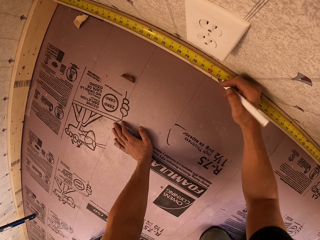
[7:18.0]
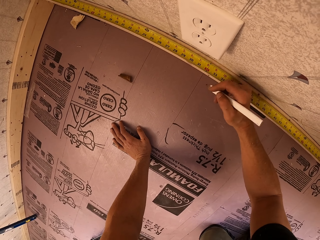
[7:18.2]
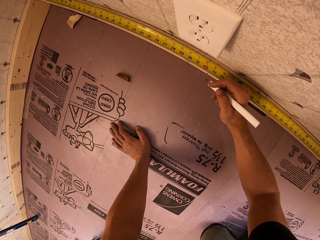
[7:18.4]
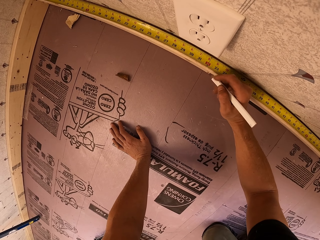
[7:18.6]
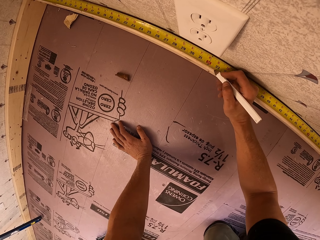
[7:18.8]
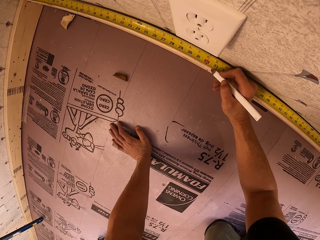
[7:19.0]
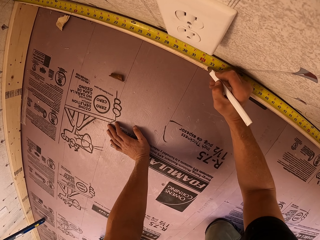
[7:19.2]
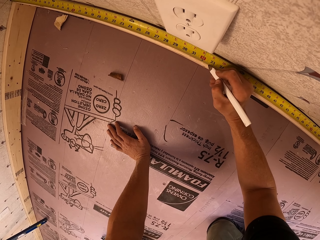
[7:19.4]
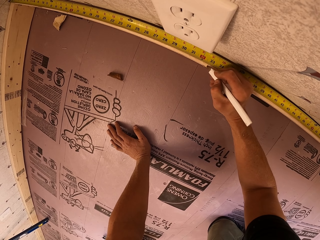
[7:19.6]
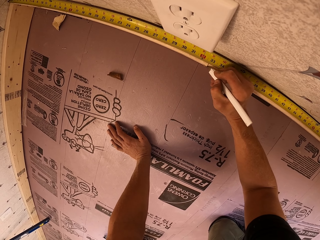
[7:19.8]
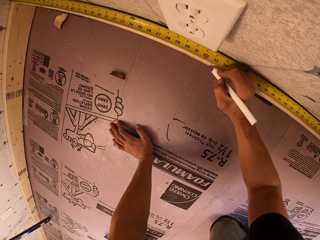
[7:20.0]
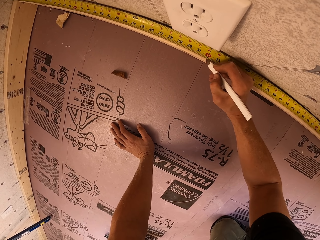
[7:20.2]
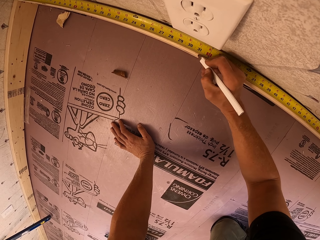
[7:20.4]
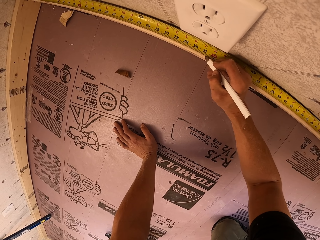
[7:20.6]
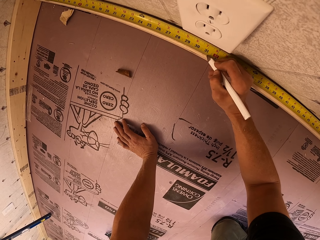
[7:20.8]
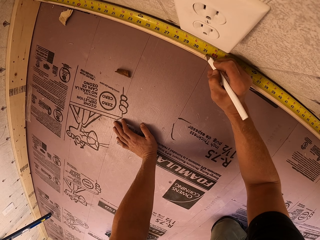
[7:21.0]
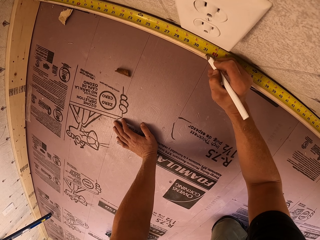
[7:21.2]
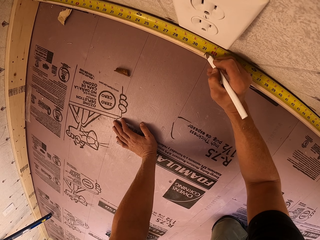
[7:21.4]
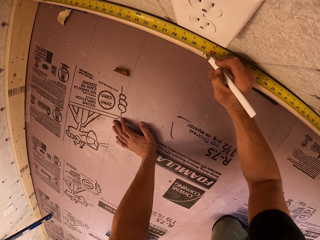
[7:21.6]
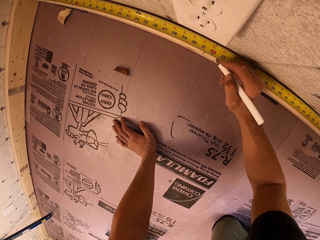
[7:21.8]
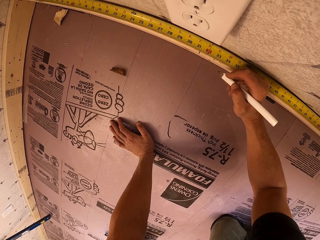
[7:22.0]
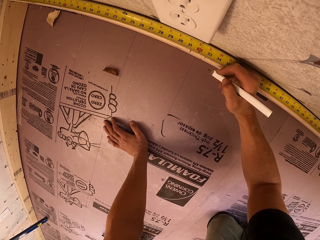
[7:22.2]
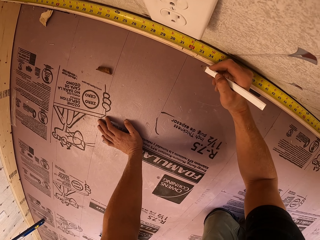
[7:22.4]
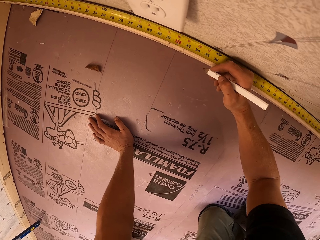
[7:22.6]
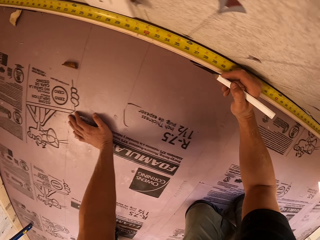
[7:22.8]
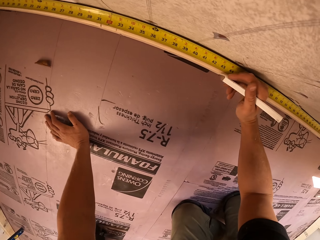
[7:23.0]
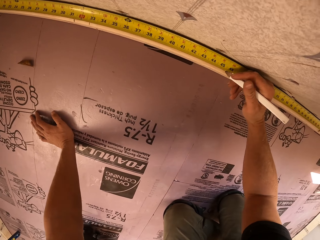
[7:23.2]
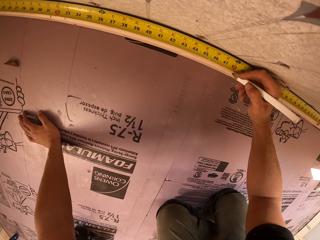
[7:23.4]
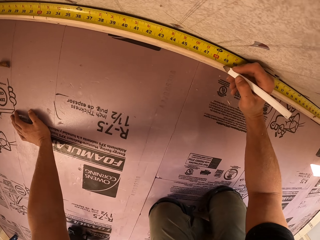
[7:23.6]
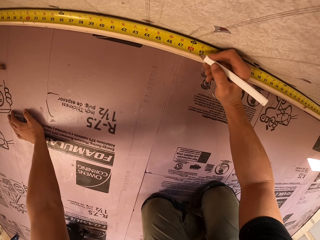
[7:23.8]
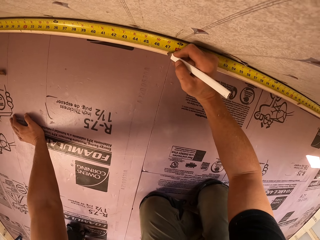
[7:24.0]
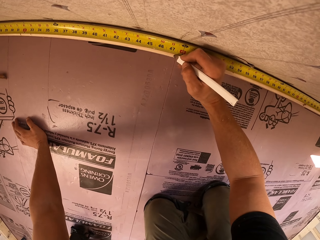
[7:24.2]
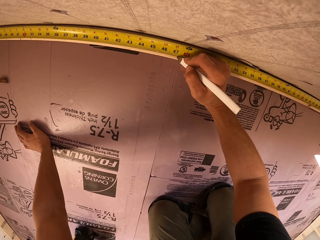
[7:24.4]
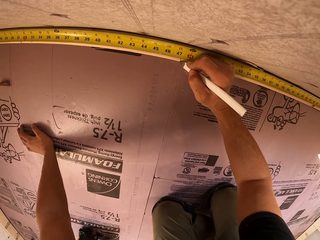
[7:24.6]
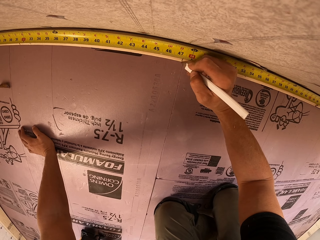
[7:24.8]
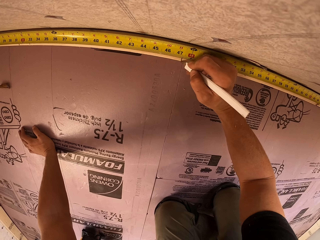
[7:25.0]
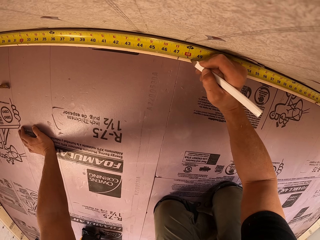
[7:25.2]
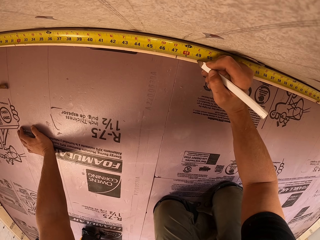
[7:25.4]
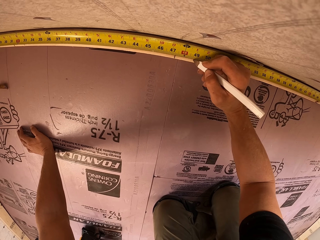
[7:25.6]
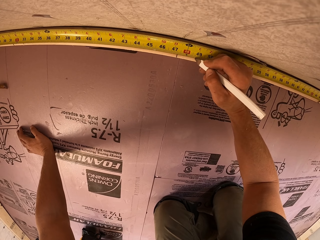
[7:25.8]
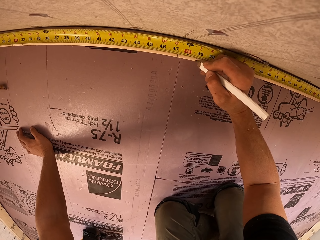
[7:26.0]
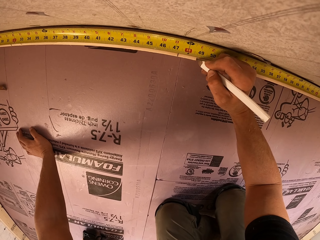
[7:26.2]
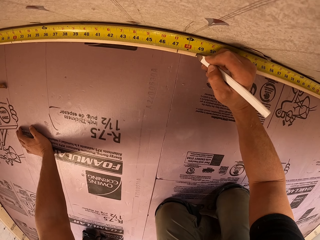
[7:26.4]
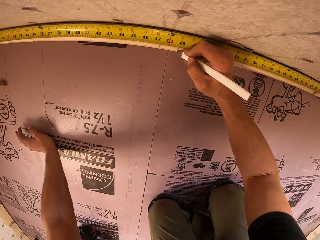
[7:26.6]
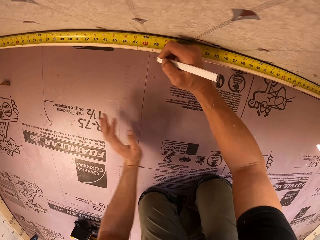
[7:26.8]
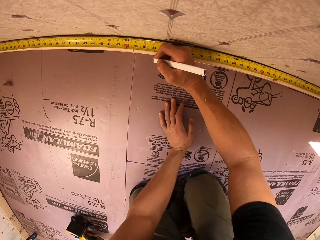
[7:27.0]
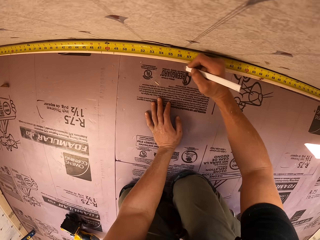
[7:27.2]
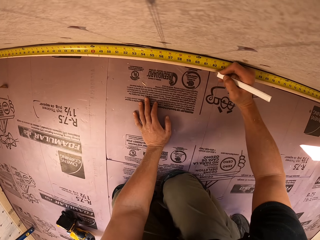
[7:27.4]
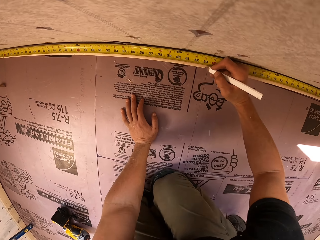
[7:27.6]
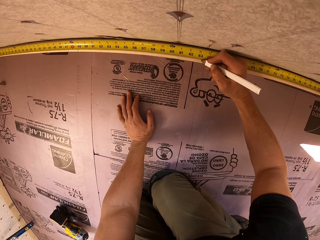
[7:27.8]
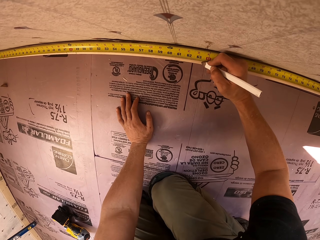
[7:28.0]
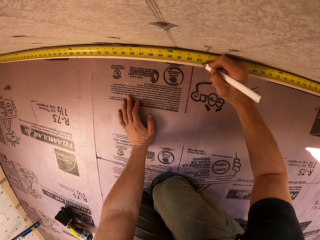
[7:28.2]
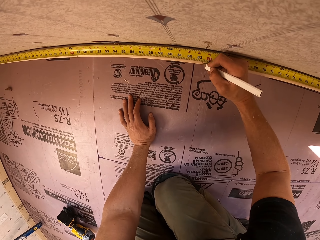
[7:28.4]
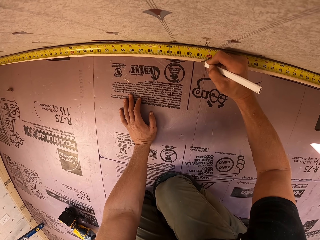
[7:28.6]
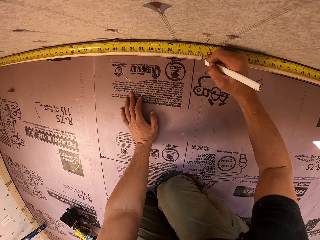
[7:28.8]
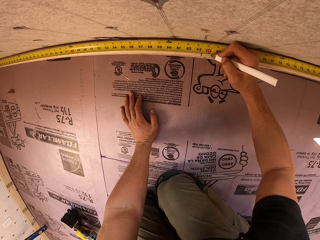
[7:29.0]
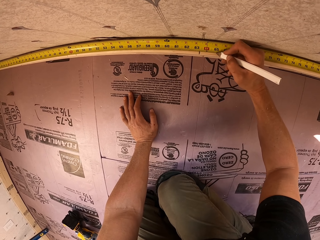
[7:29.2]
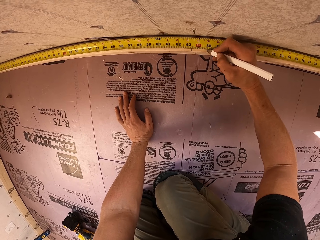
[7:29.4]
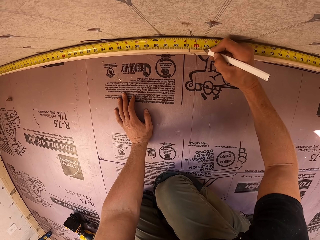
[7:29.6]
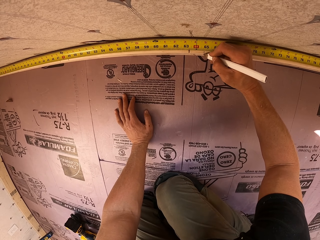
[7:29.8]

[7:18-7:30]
The camera wearer writes on the wood. They mark the wood. They move the hand. They write on the wood. They move the wood. They write on the wood. They mark the wood.

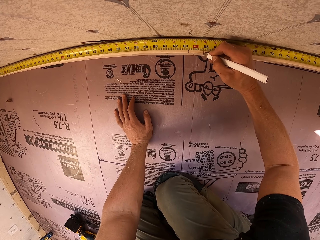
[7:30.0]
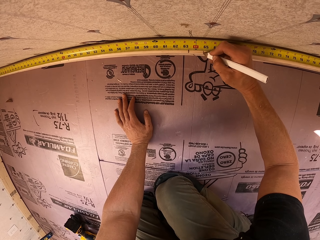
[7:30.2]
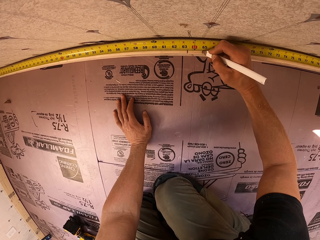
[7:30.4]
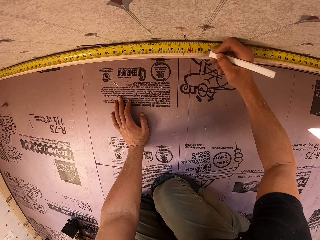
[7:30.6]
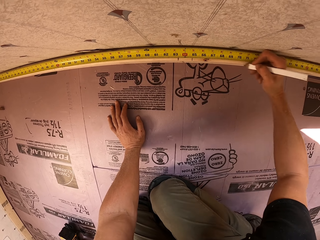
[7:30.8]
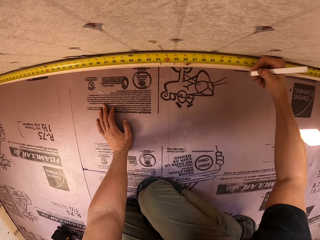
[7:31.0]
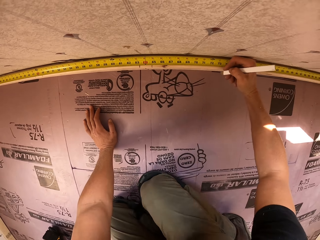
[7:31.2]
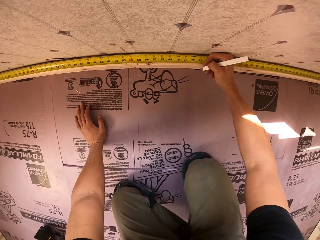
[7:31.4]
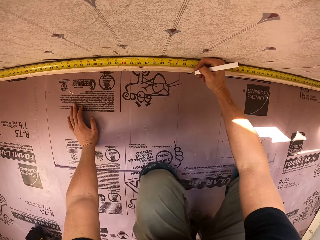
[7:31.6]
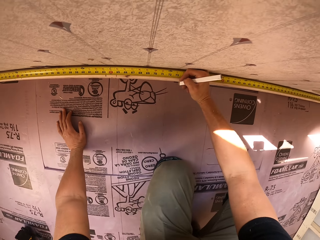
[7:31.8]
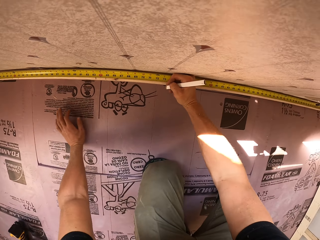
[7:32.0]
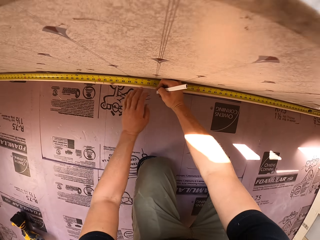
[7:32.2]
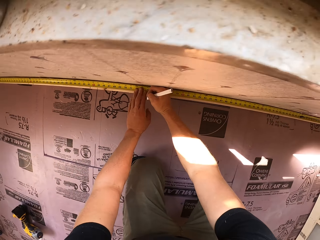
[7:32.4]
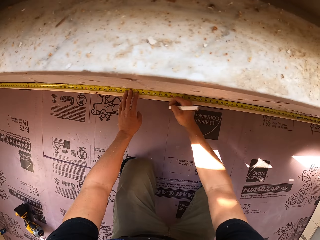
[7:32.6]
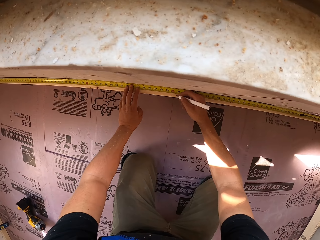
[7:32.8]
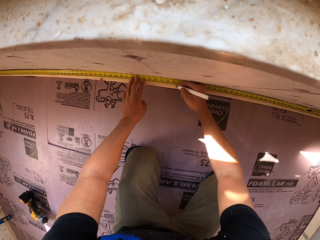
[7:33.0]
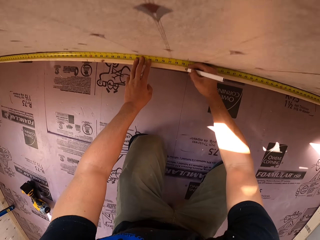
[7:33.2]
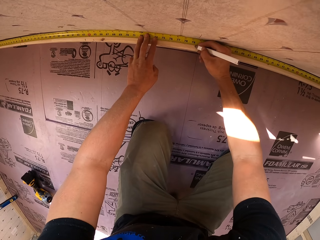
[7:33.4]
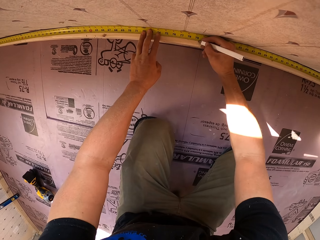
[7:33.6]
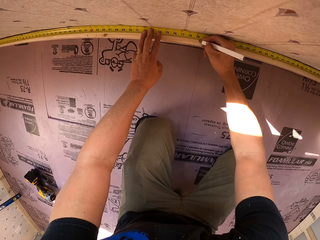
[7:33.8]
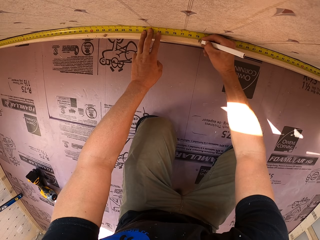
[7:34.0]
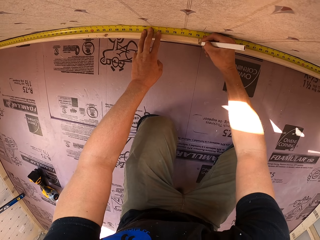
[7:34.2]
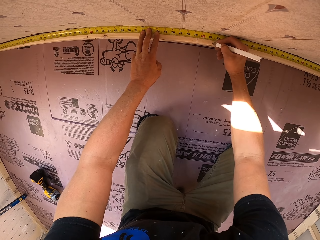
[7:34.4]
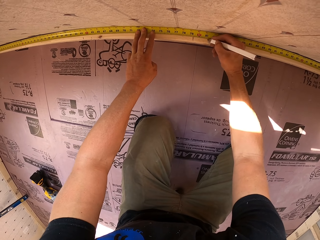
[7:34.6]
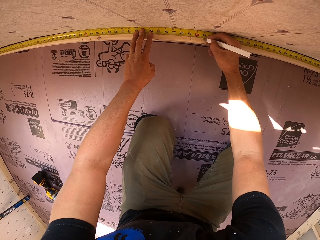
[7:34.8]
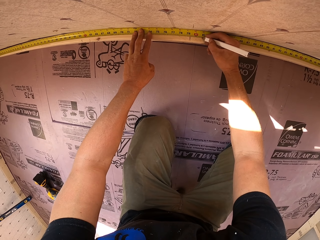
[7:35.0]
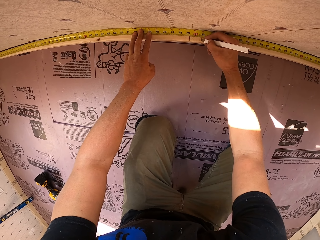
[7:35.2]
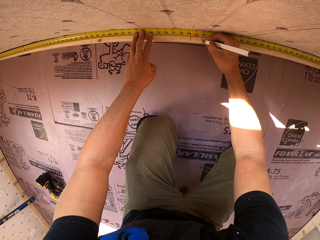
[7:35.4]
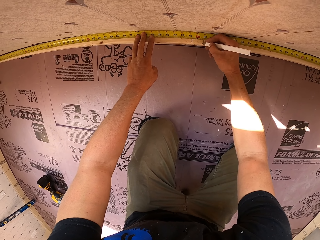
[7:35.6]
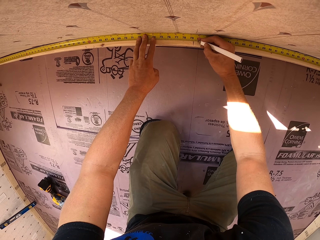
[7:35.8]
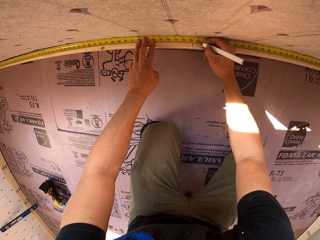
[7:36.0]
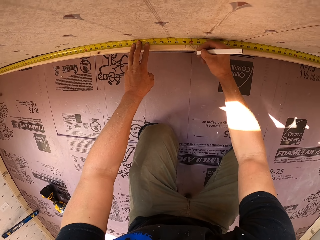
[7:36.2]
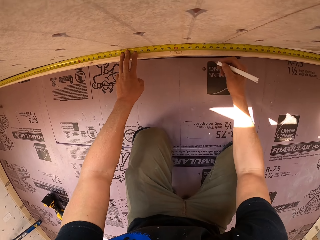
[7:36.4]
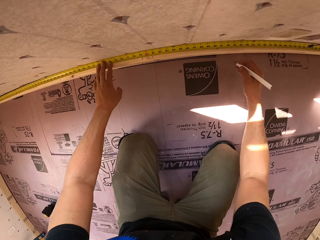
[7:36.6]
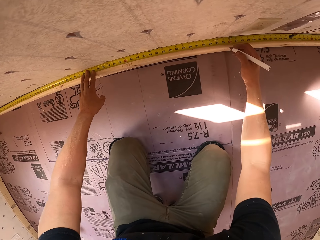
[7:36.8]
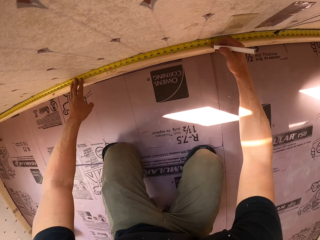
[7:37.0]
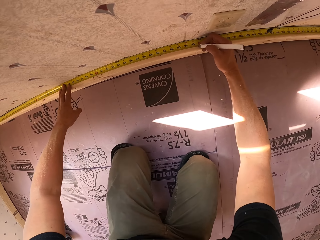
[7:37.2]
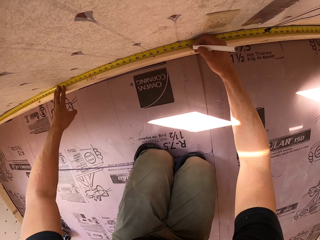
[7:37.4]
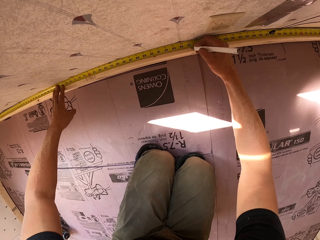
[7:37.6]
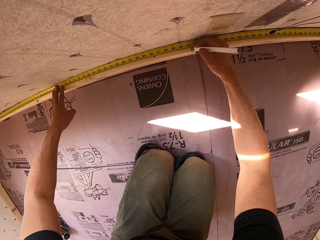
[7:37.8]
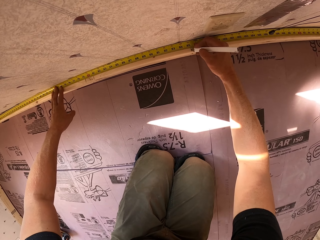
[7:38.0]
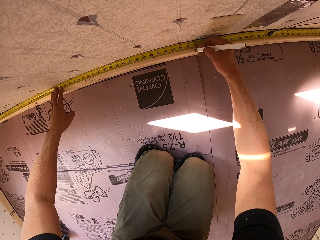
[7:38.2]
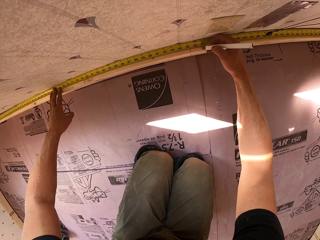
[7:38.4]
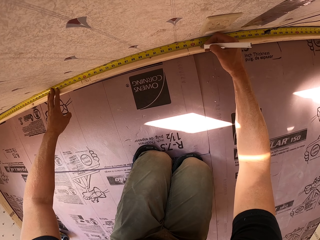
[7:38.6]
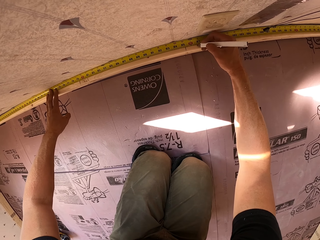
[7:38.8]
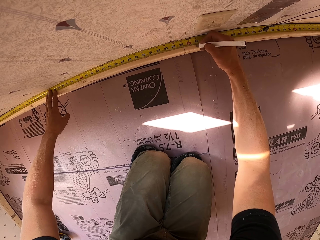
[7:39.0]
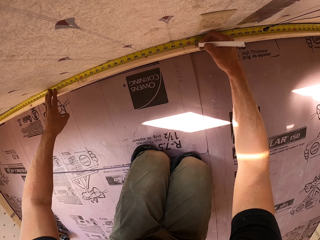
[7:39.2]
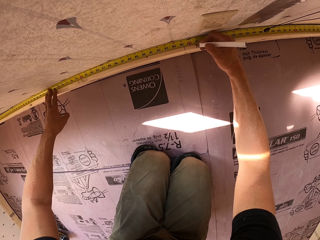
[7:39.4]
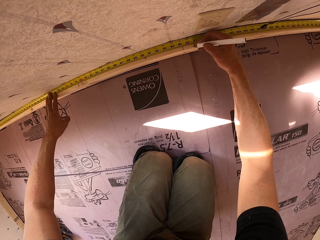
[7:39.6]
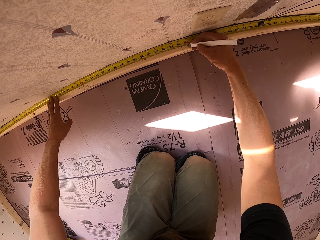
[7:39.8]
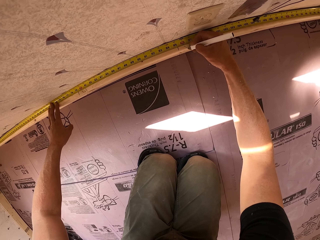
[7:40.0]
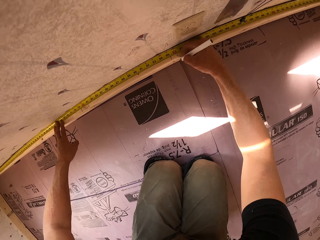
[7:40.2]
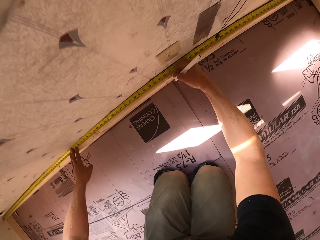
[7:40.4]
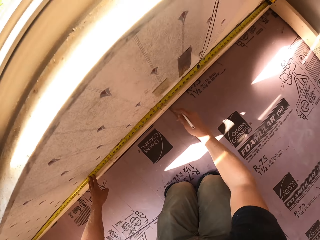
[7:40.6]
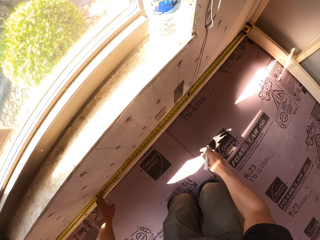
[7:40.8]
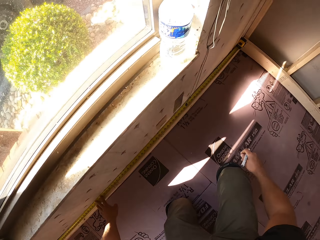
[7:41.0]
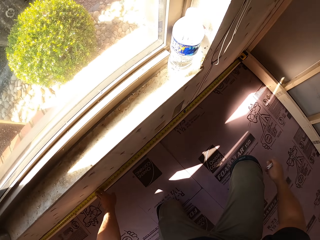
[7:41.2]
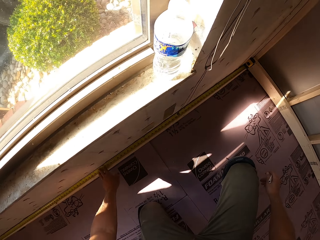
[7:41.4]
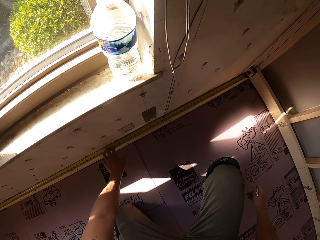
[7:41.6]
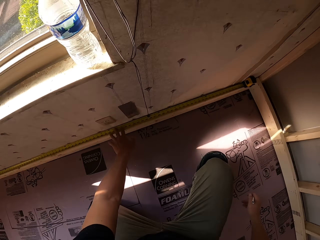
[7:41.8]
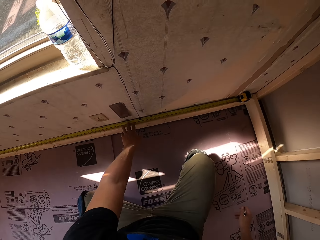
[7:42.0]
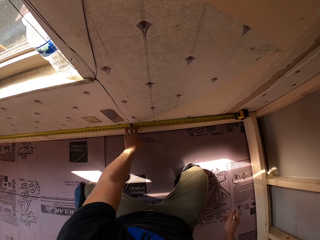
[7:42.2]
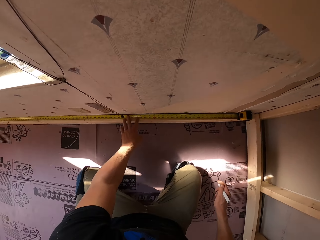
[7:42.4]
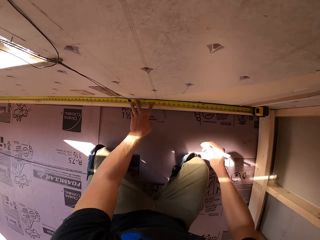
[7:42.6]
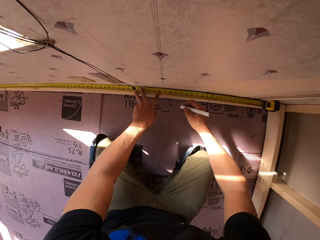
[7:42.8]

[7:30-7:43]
The camera wearer moves the knees. They mark the wood. They move the hand. They write on the wood. They mark the wood repeatedly. They move the legs, and move right.
